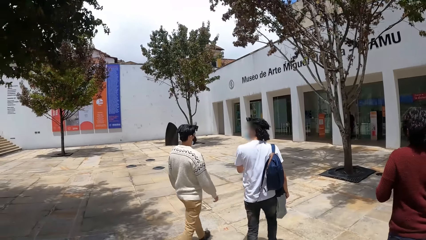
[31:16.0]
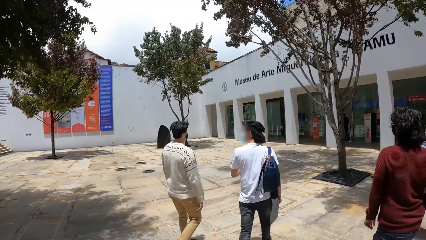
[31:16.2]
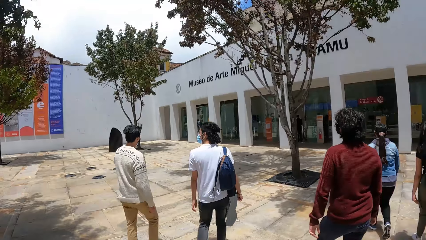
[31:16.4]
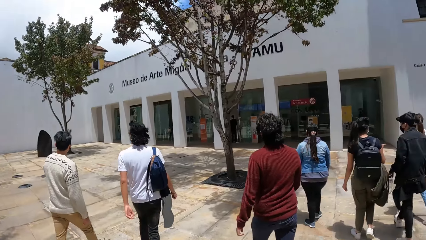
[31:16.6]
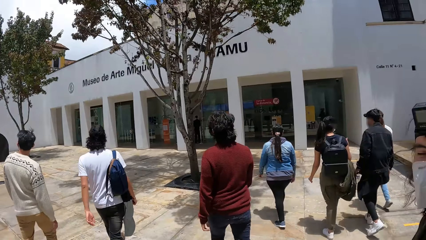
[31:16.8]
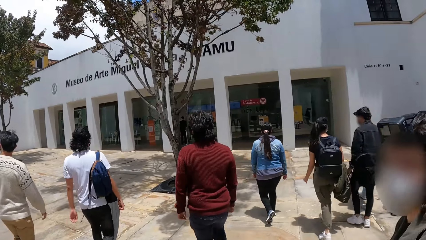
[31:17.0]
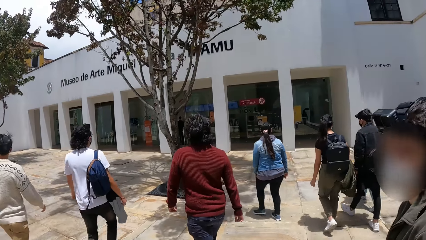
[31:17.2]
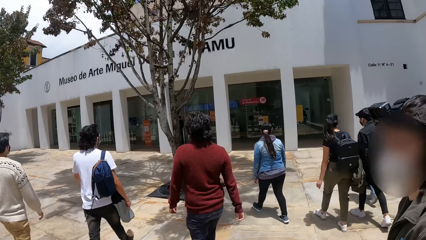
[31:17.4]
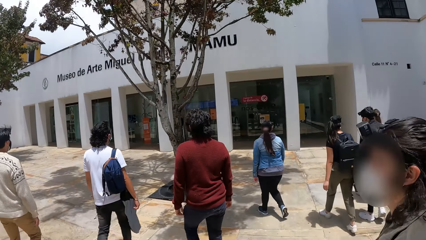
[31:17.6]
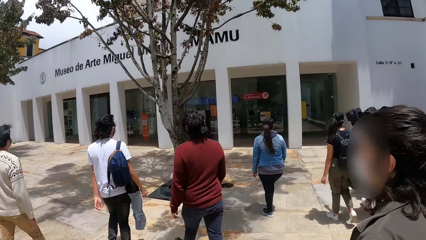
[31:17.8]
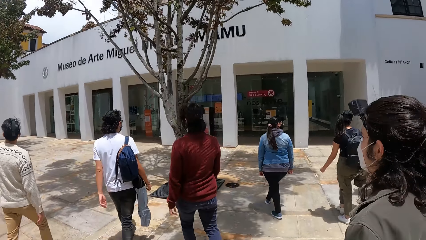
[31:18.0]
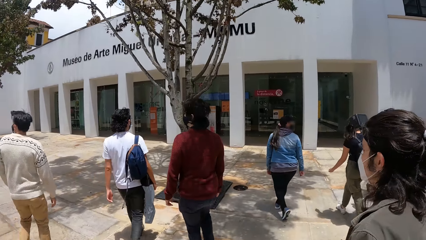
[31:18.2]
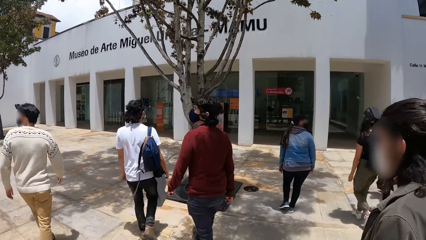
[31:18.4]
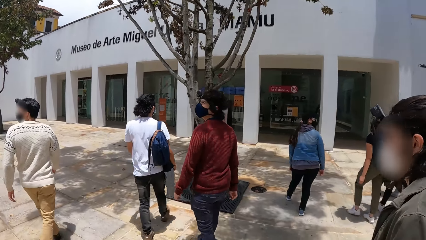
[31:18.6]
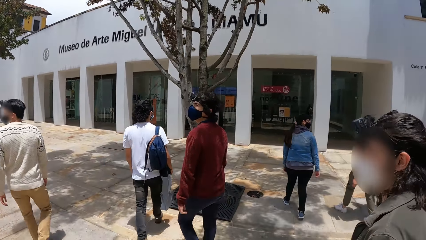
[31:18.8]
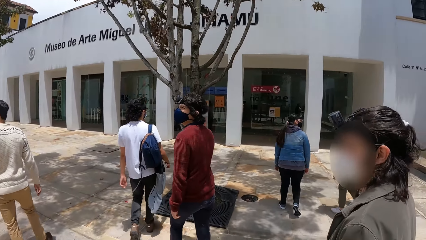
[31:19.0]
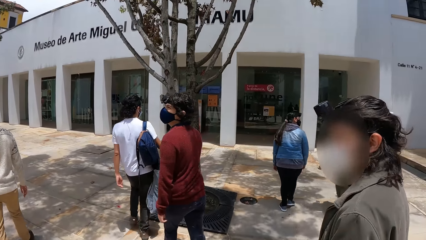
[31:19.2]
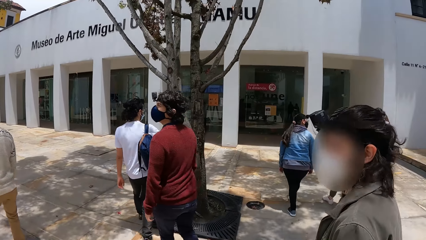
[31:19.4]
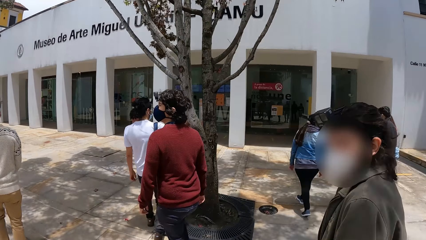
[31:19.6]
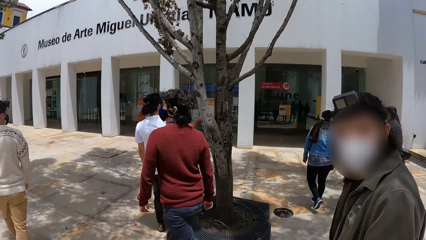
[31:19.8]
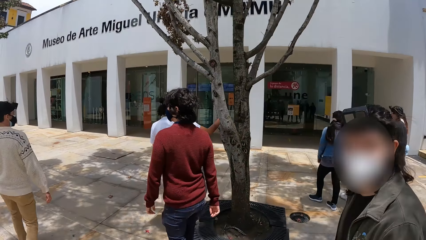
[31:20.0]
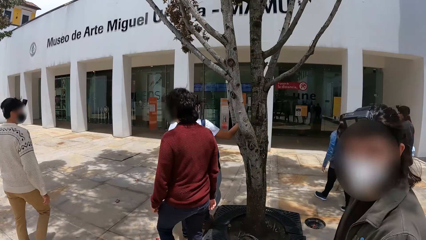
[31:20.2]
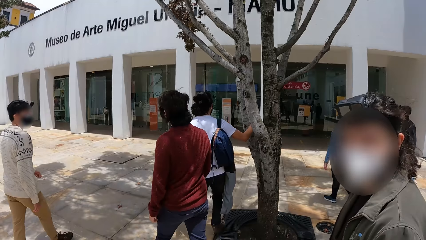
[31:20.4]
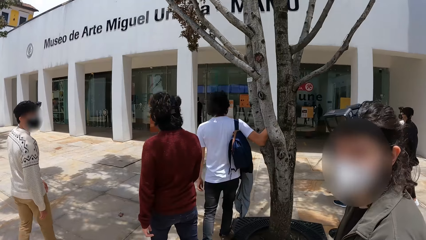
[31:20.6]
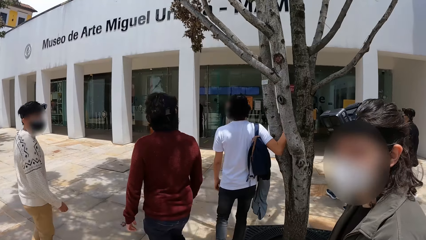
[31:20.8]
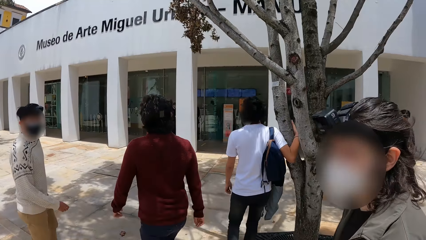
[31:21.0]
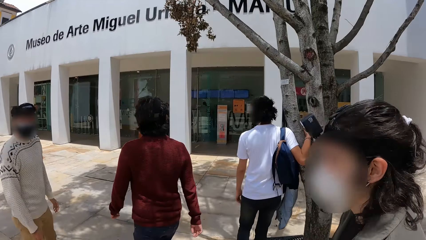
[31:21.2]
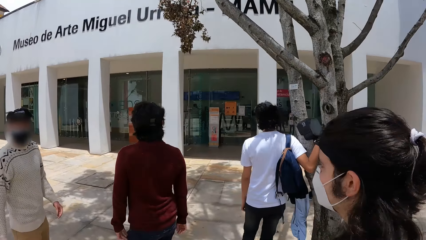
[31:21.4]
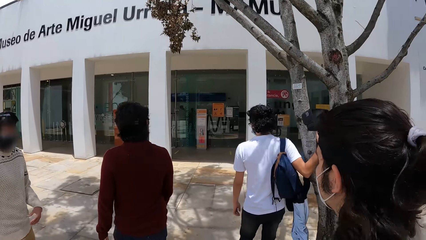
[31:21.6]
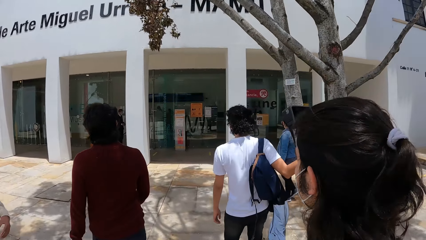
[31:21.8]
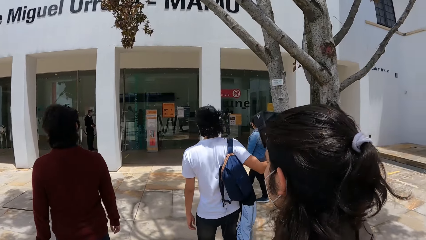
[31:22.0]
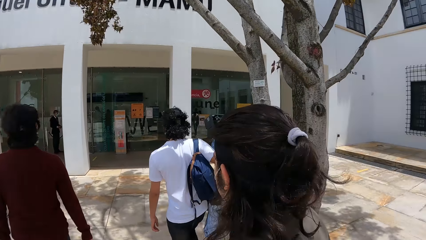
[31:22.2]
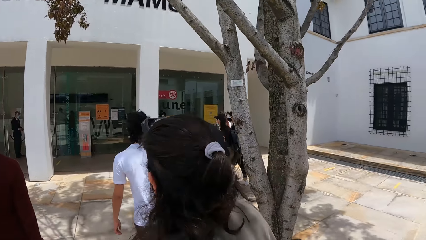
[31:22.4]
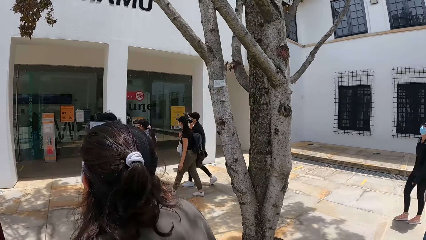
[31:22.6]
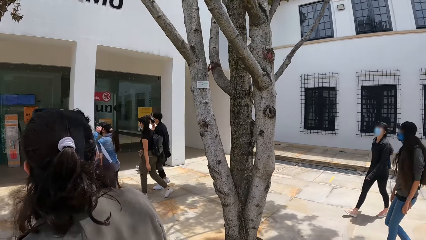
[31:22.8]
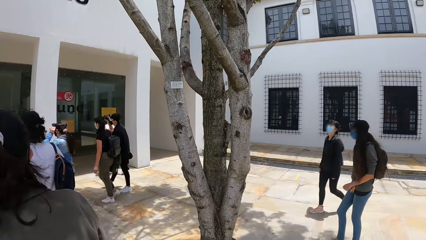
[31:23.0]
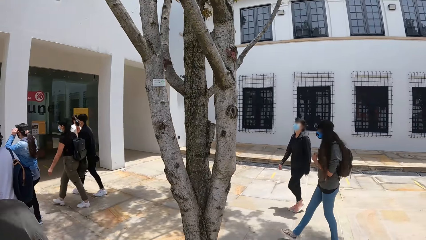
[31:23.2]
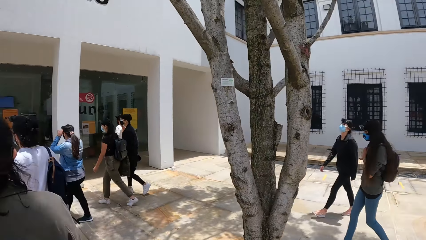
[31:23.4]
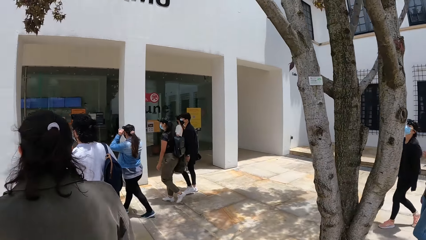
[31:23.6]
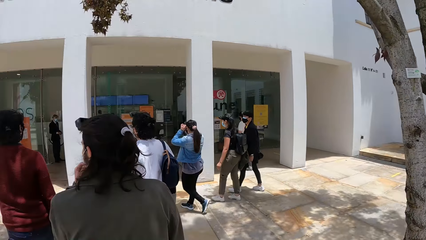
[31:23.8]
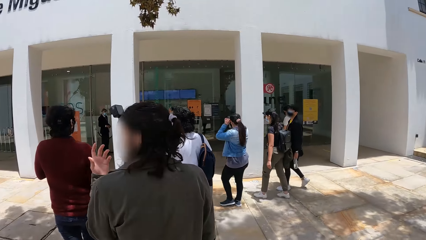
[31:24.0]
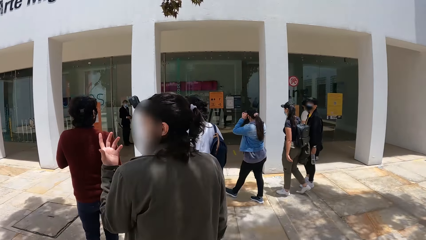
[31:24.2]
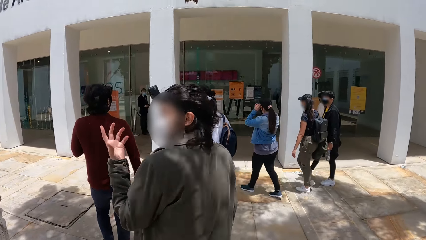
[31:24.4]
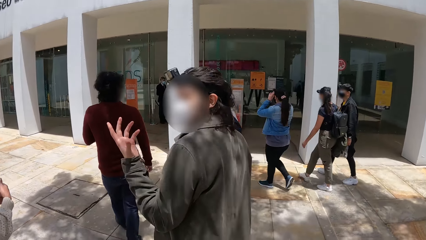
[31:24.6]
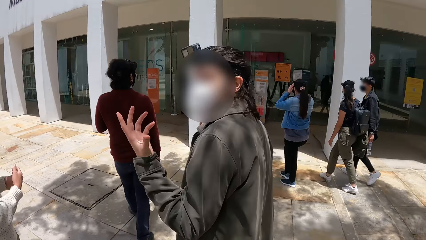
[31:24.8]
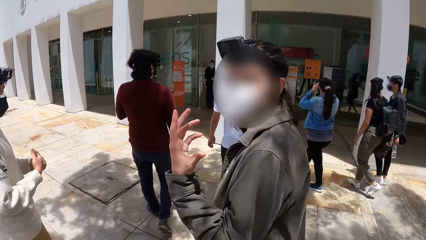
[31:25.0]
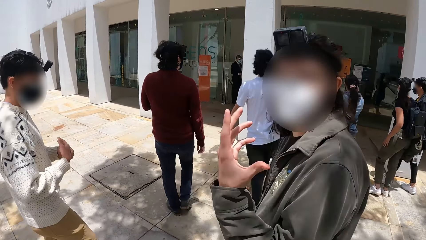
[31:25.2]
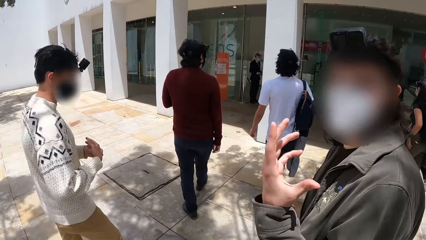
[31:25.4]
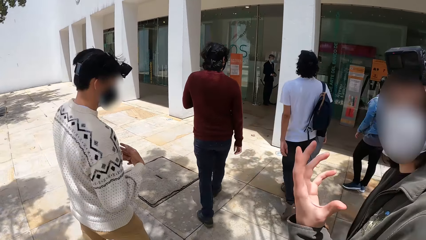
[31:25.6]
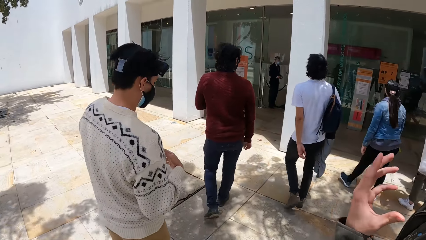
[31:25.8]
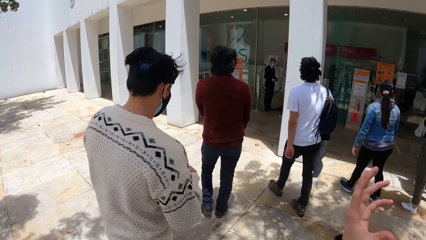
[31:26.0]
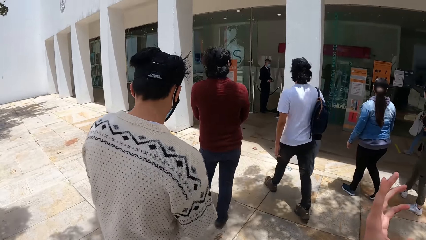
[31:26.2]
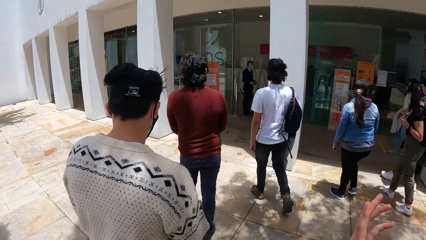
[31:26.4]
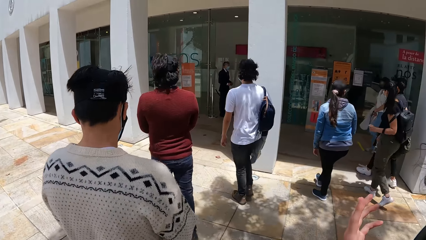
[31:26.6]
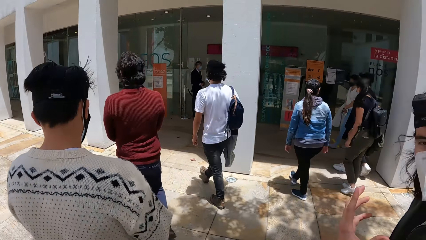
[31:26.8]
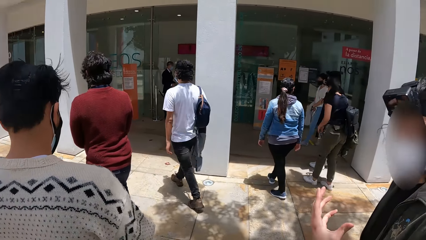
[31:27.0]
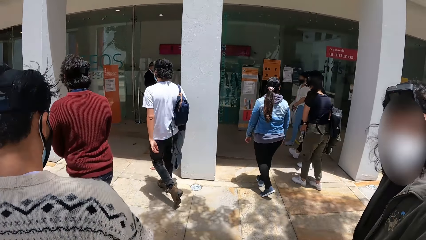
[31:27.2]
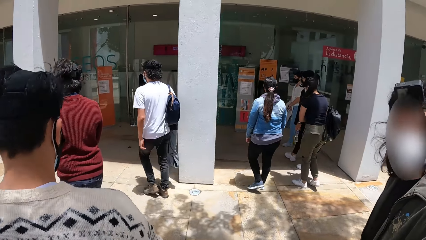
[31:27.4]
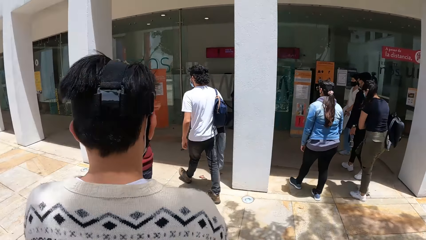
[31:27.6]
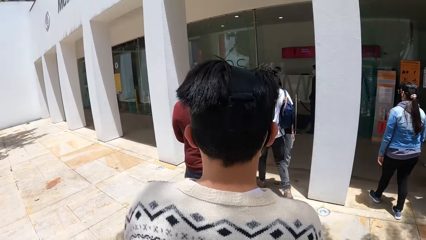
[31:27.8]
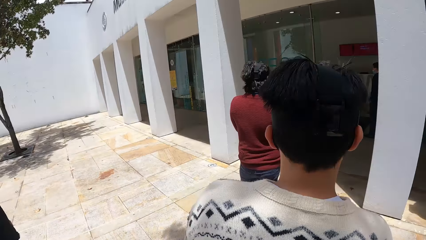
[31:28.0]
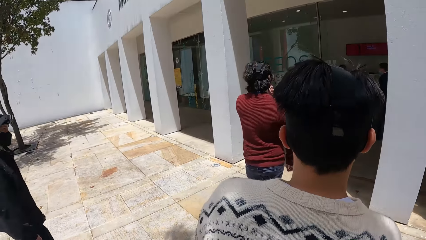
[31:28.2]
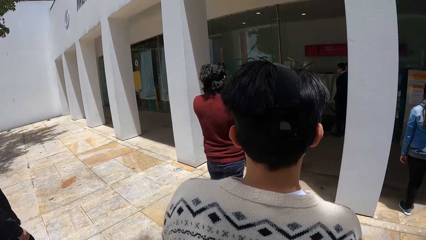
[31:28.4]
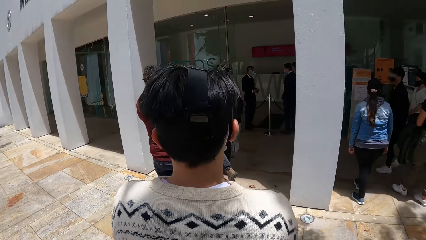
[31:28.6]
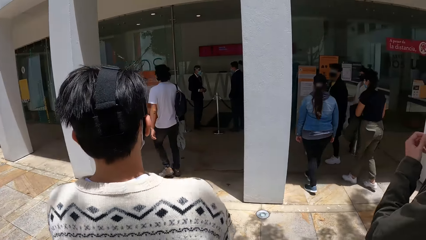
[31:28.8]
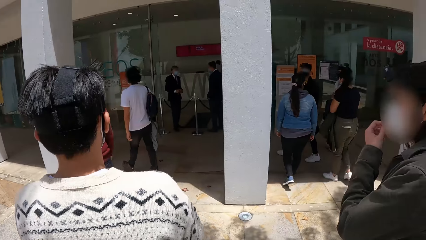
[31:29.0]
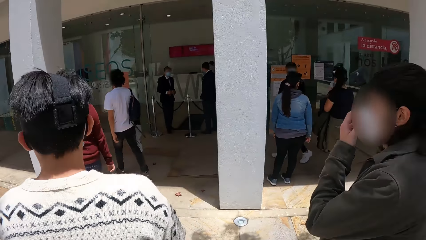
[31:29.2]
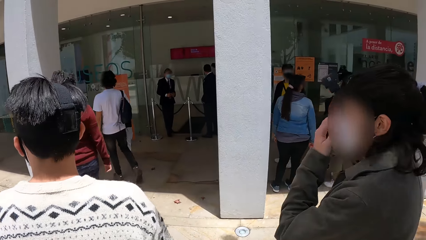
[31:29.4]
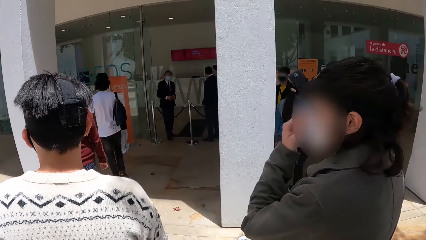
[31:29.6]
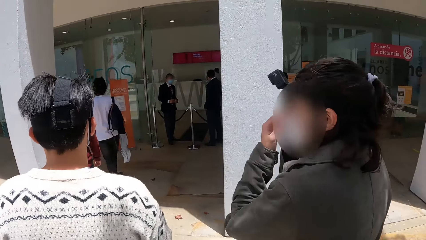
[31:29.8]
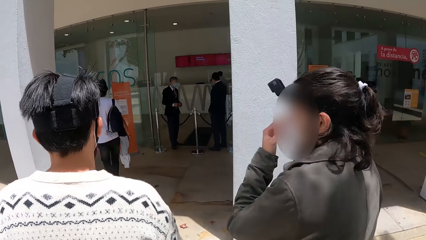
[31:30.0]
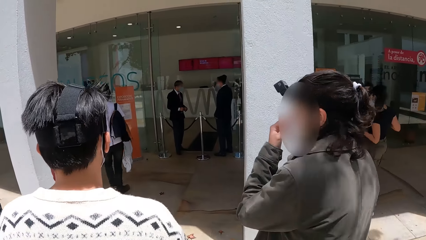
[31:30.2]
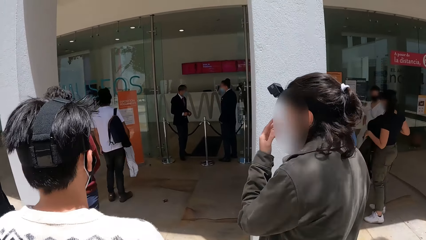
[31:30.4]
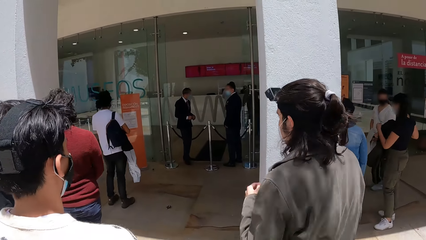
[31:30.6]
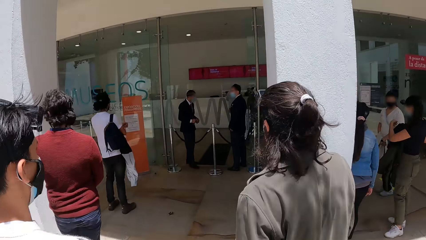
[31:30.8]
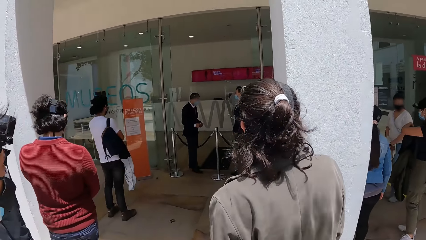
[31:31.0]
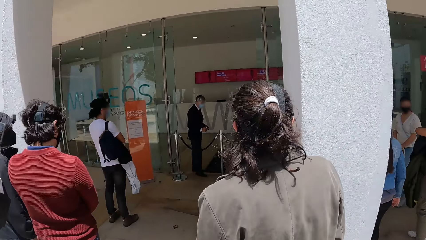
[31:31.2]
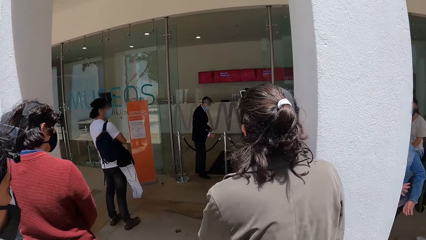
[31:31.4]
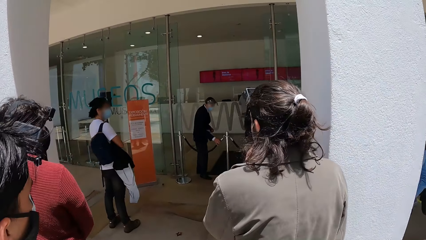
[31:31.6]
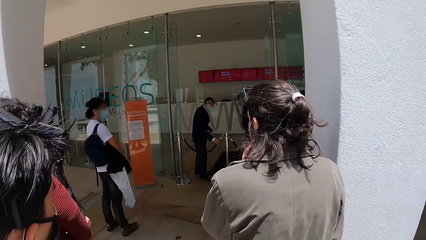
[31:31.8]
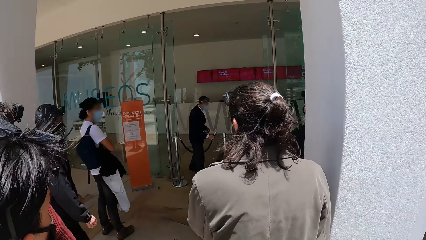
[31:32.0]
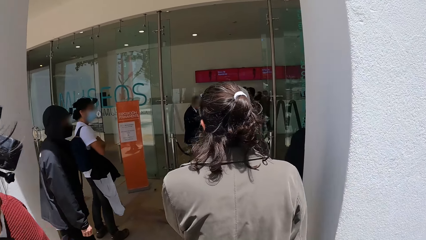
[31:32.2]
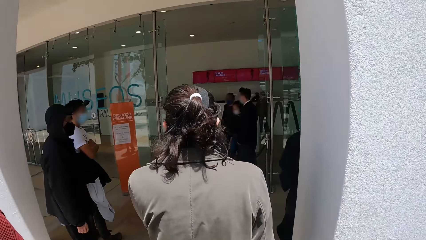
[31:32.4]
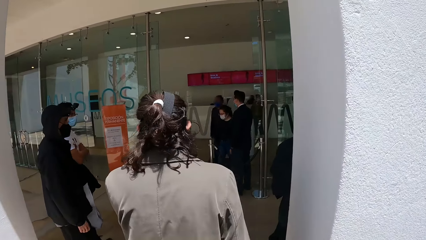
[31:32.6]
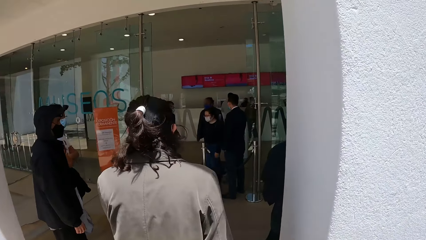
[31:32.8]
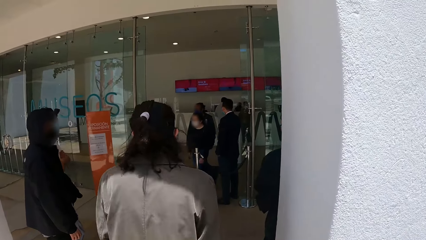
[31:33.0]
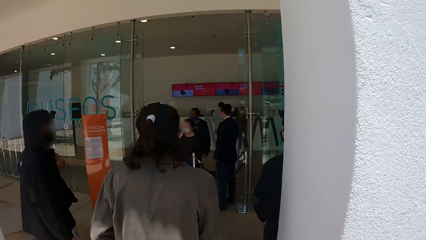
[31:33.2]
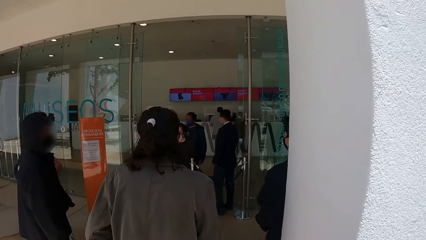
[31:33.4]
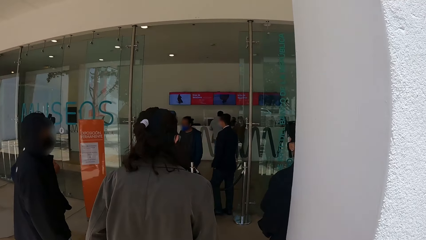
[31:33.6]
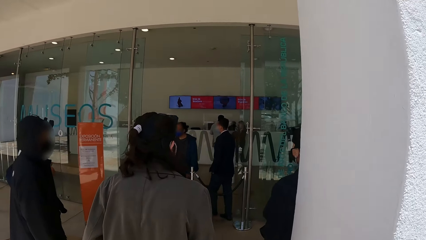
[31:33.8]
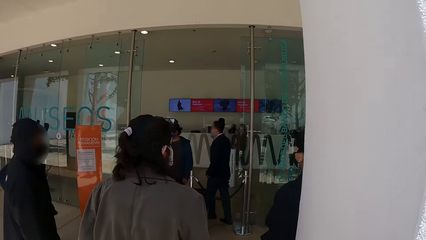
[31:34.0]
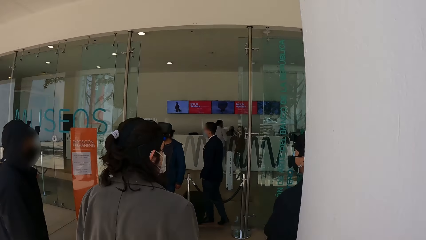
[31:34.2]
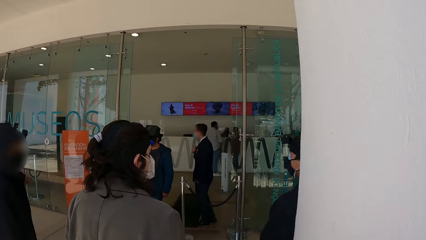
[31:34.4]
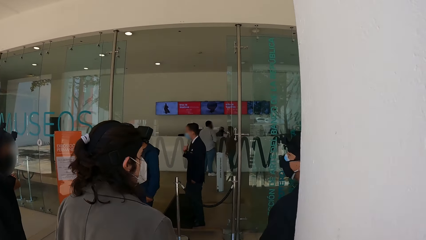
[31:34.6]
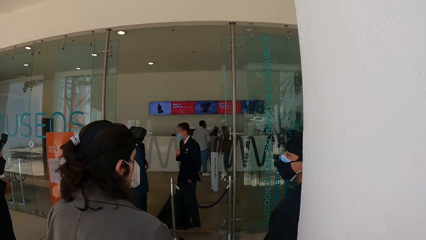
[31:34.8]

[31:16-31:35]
A man touches the tree with his right hand. The camera wearer and the group of people walk towards a building. They converse with another man. Another man raises a rope from a stanchion with his right hand. The camera wearer looks around. A woman and another man walk past the stanchion.
